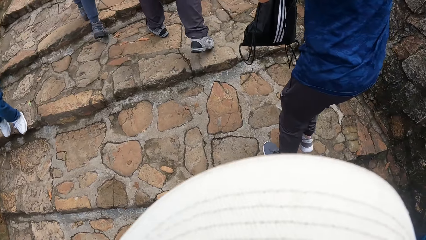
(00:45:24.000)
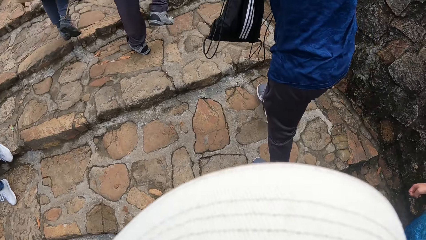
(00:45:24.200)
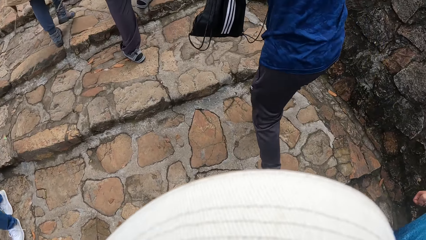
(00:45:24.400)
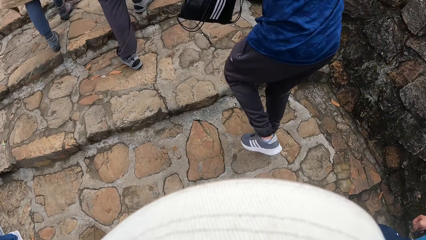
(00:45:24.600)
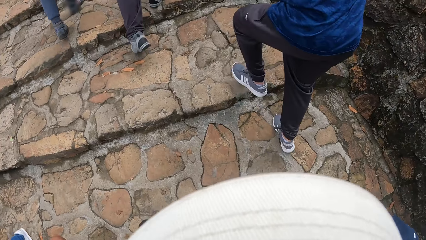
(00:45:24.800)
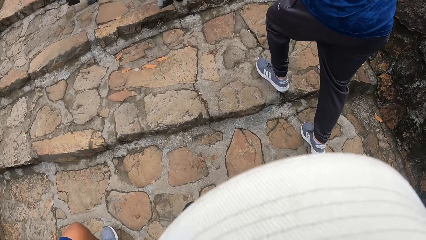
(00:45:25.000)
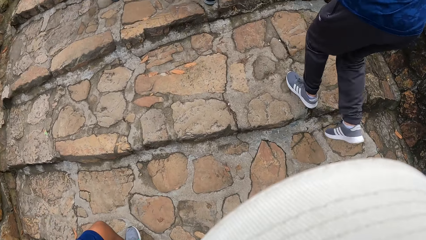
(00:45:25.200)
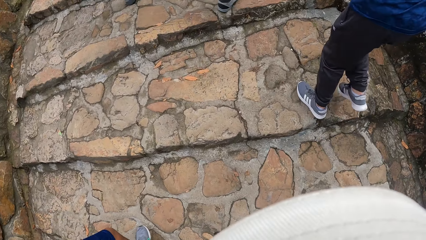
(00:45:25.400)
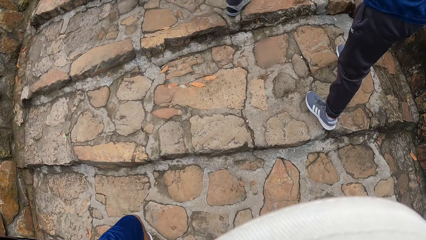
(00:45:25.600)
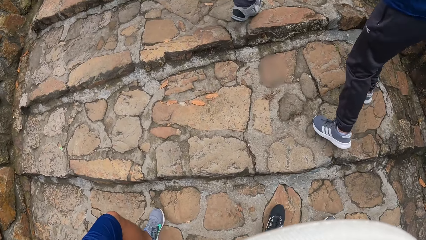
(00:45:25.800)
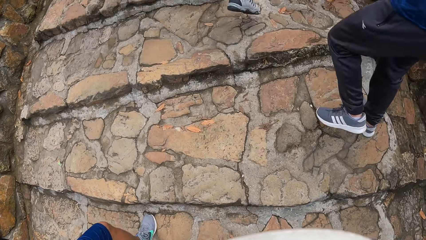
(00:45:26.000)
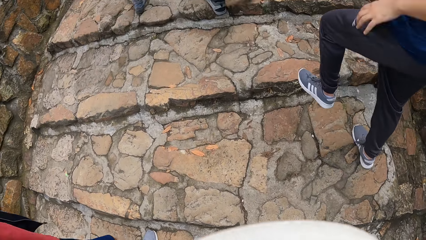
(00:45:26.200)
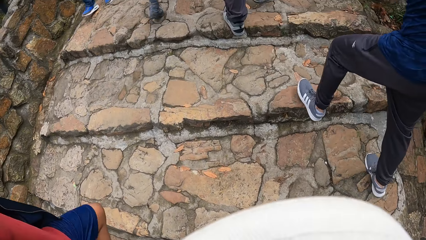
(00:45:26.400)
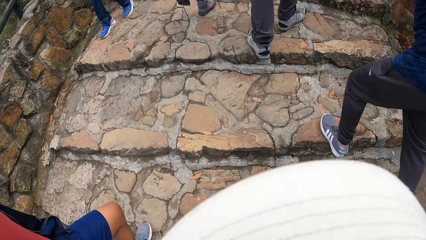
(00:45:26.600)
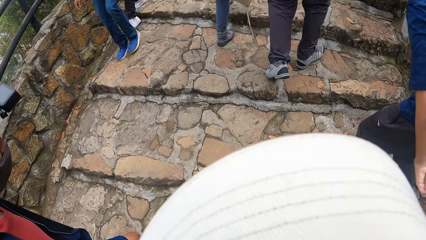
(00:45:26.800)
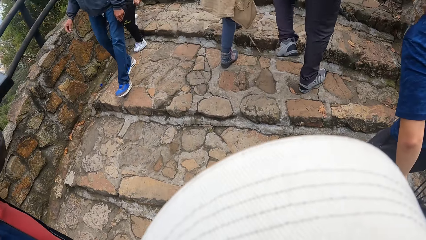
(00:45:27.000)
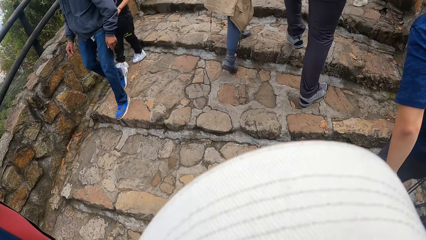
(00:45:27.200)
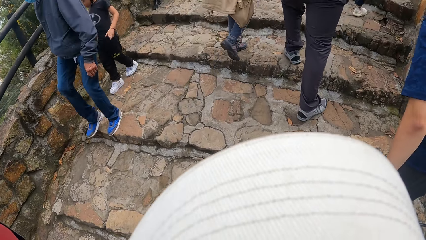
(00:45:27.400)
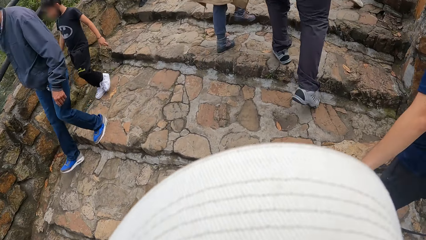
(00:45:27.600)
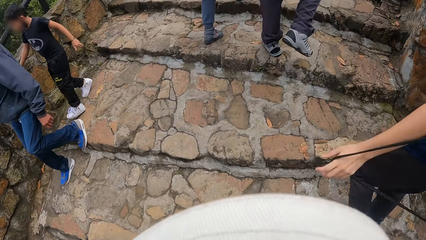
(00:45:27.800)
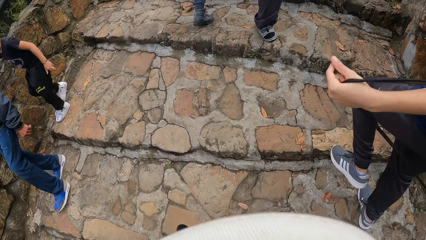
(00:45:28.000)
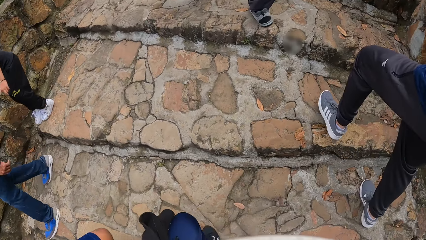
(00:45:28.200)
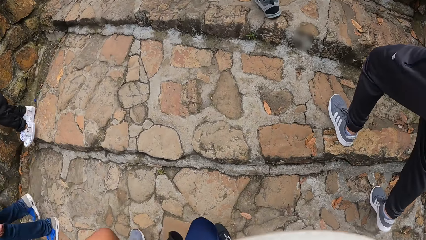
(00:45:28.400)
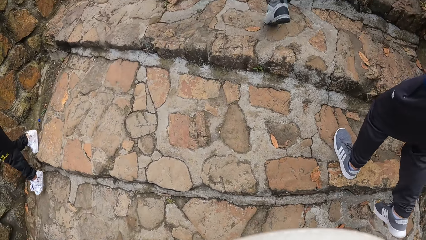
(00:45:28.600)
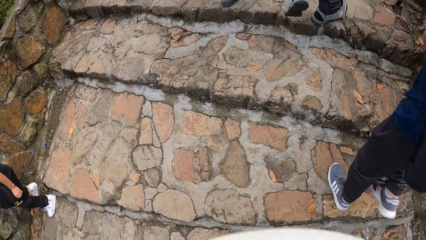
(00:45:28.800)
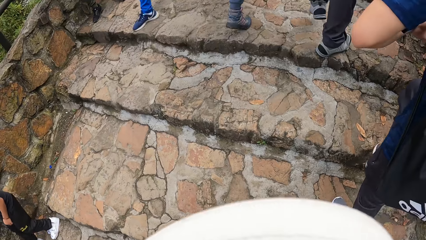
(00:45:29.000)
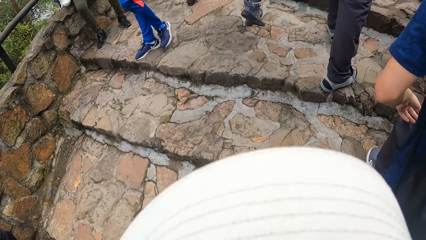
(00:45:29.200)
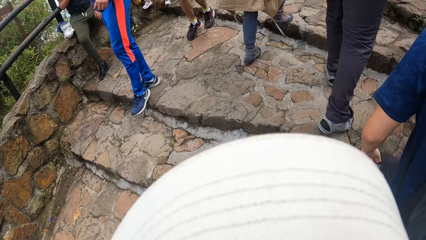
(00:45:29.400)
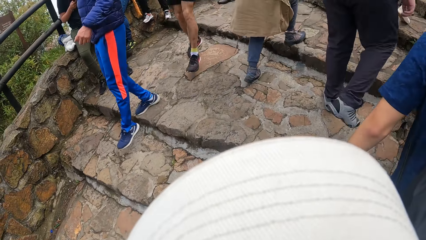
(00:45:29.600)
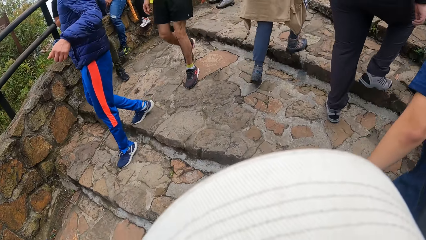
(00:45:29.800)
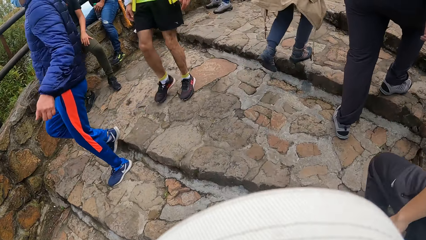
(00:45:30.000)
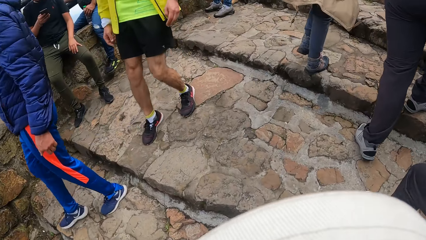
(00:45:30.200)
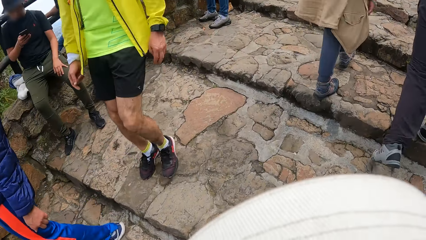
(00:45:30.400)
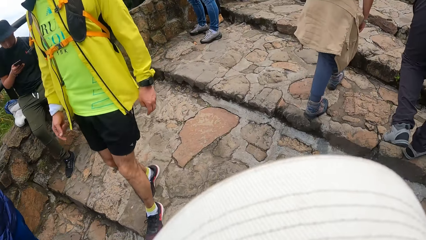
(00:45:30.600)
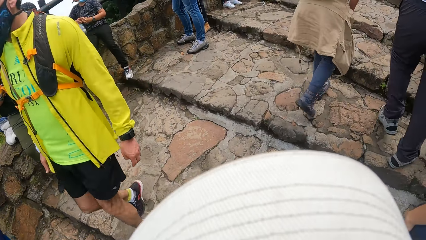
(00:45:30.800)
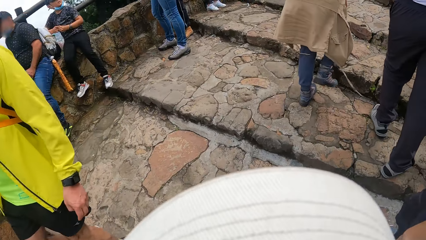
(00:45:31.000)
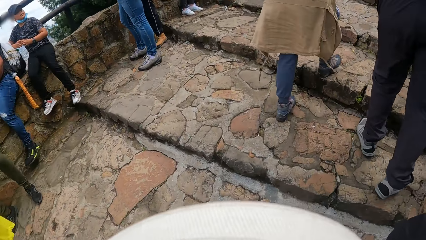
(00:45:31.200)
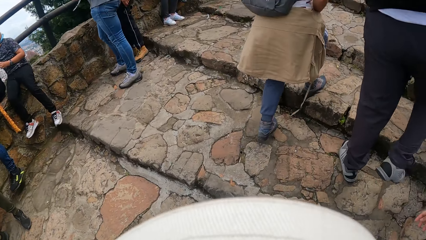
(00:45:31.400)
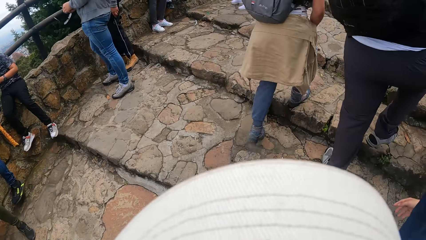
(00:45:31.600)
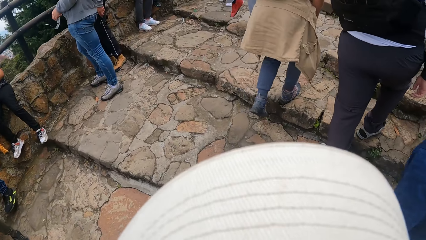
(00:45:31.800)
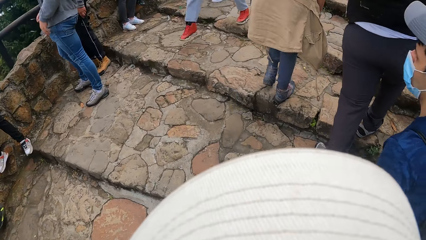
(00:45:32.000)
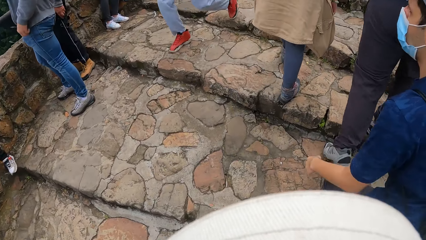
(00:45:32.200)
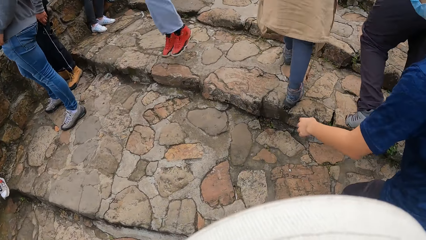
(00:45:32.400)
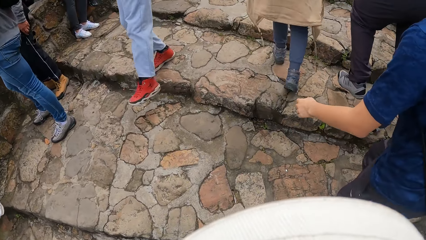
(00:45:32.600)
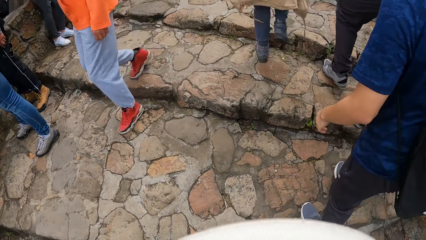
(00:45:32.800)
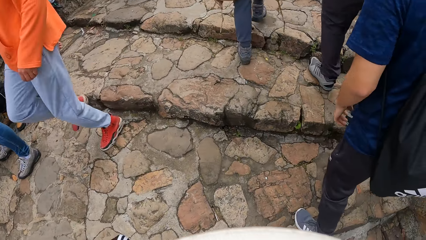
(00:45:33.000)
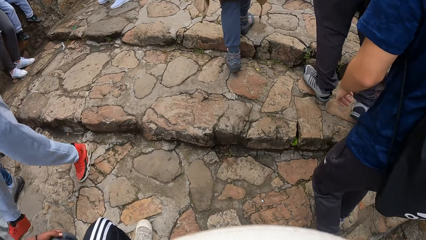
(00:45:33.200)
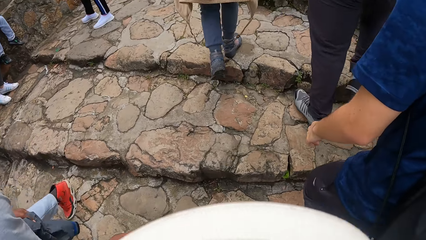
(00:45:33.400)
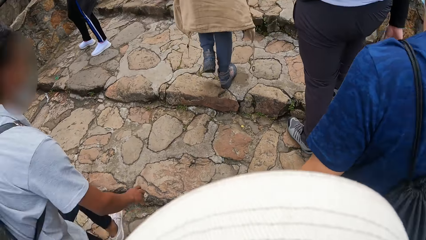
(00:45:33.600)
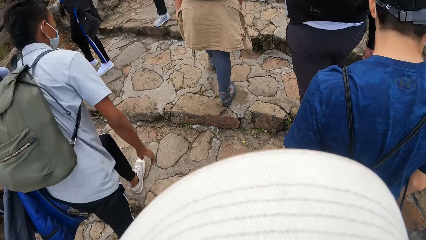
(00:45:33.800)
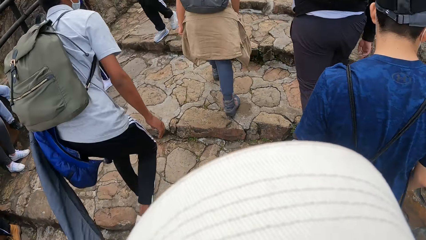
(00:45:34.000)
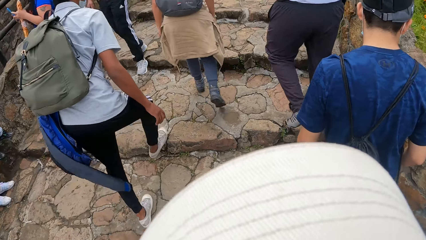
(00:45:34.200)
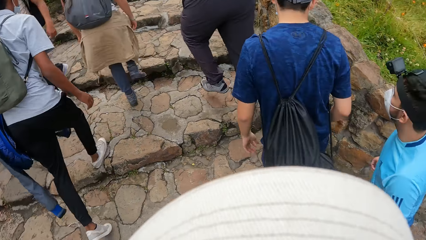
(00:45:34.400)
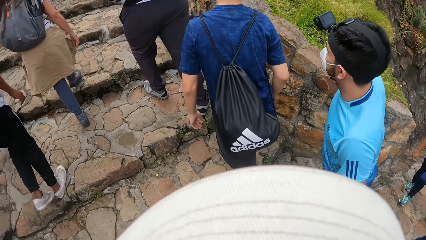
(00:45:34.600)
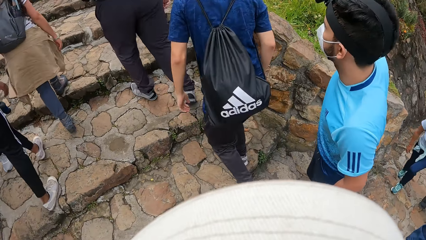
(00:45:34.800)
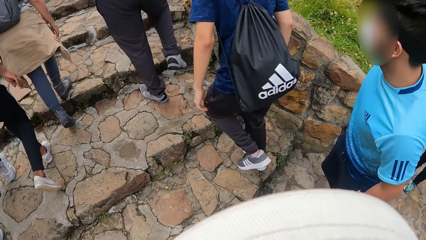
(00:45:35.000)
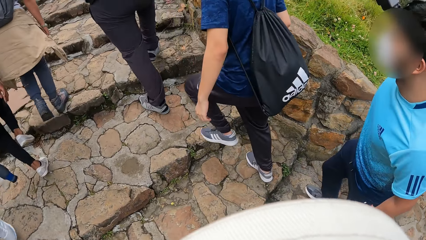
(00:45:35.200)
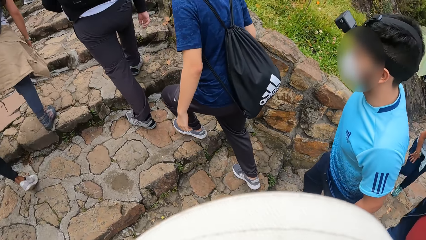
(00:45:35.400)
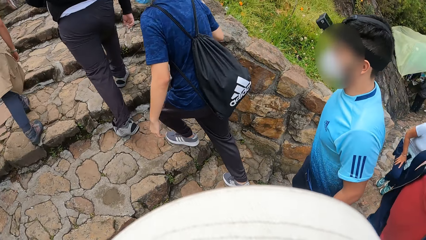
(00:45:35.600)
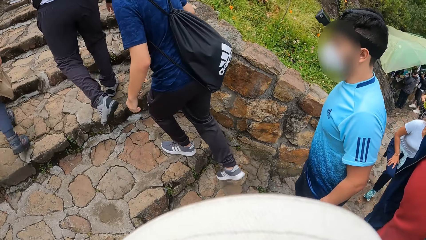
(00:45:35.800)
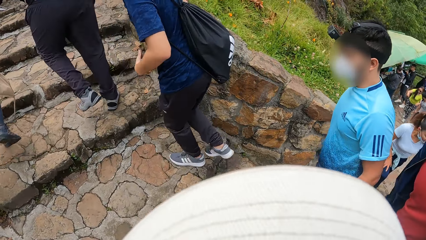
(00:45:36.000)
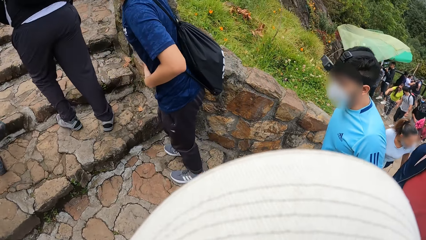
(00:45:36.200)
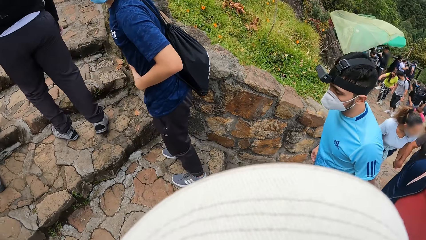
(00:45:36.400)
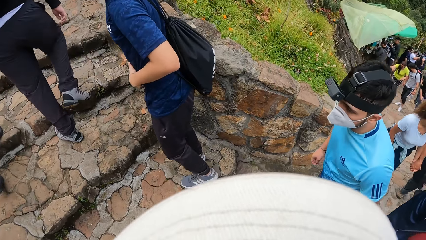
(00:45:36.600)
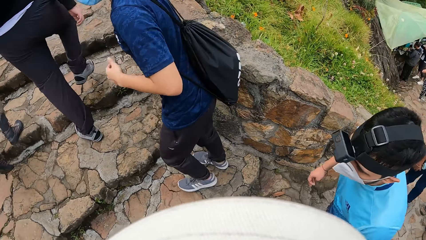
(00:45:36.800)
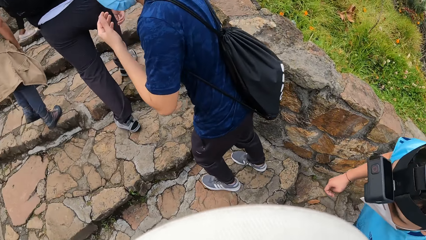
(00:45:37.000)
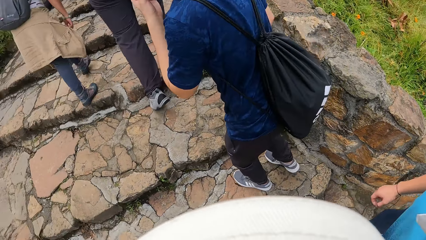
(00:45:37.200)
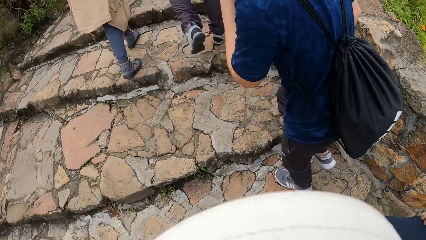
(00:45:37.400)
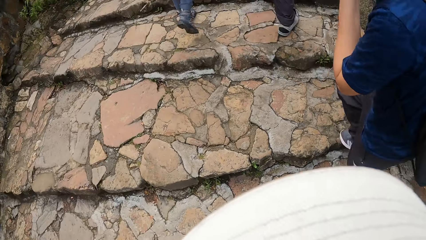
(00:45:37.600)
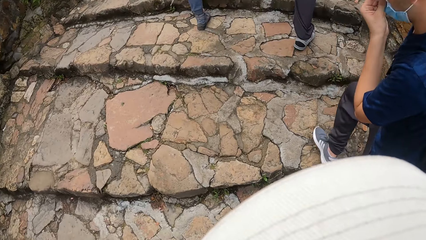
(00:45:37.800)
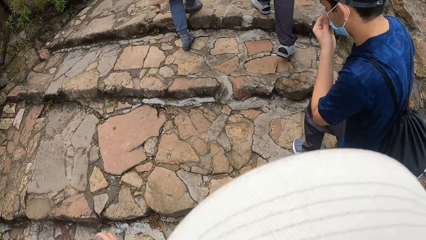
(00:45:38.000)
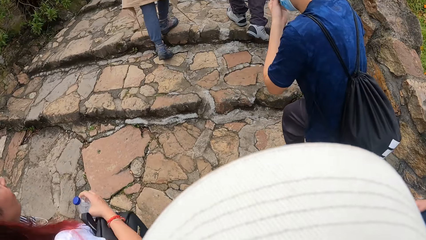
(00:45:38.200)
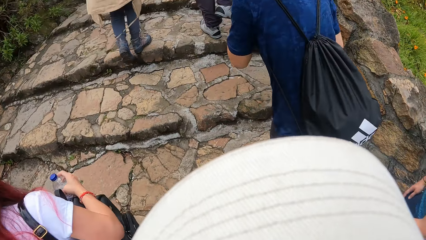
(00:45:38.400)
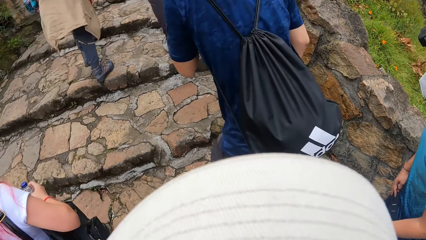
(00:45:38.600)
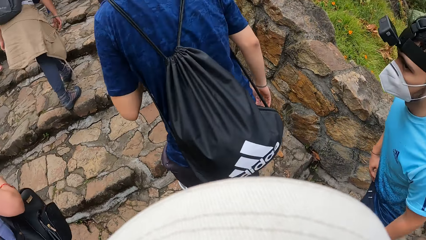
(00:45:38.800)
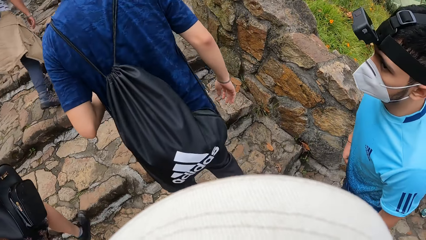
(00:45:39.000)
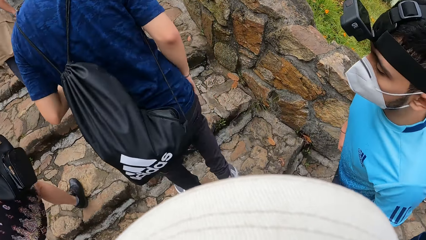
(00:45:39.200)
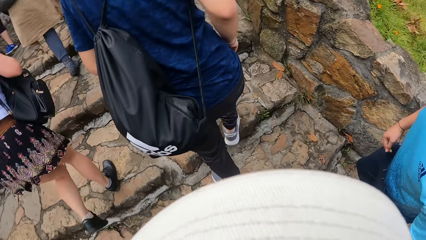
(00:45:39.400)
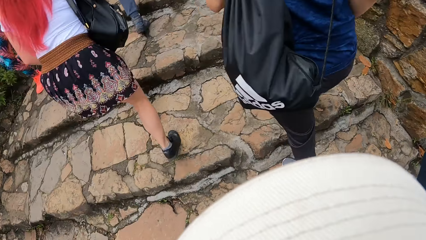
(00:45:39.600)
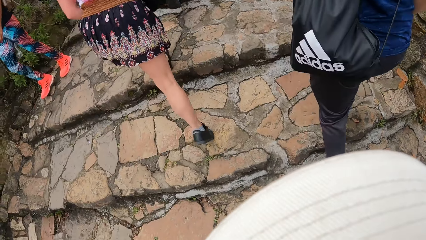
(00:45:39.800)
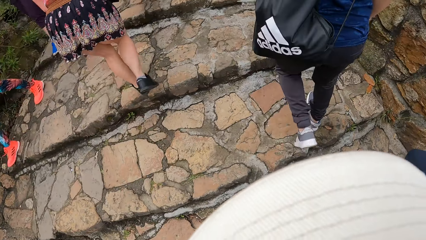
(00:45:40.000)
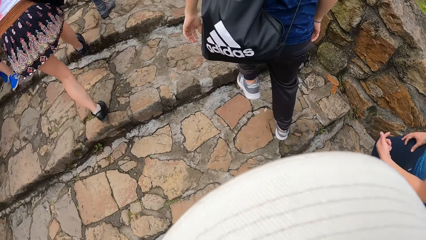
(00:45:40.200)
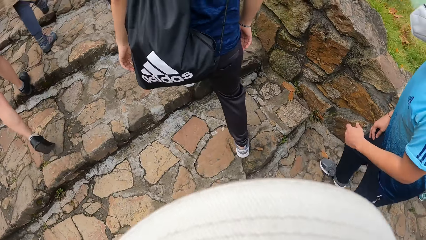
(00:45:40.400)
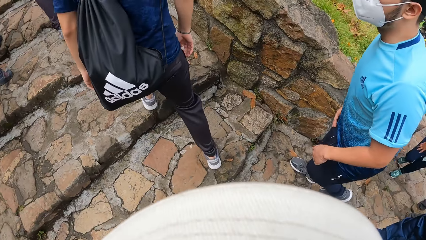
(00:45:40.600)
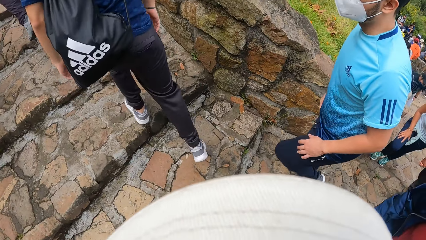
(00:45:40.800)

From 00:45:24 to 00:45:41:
The camera wearer looks at a man. The man touches his face with his left hand on the footpath. The camera wearer walks on the stairs.
